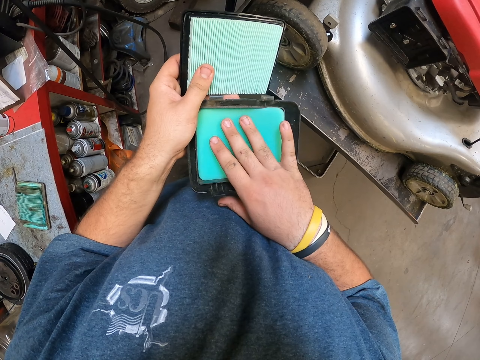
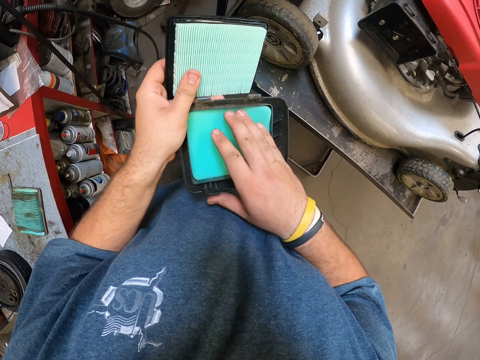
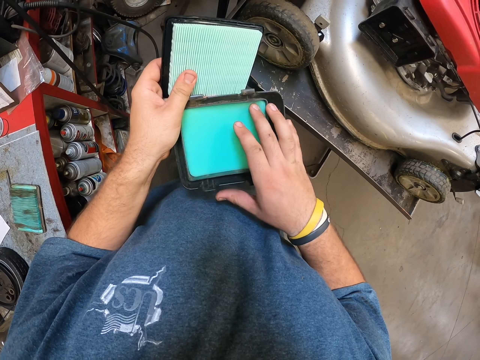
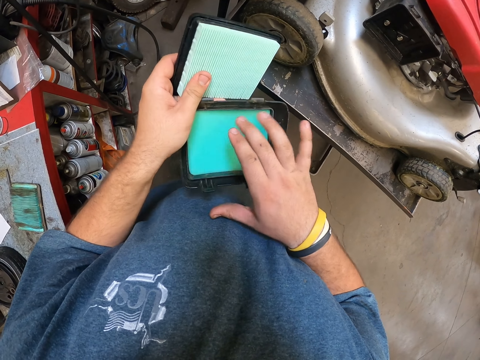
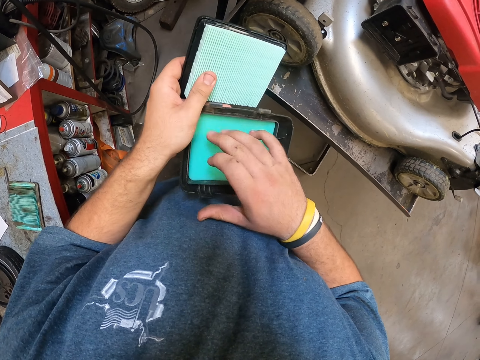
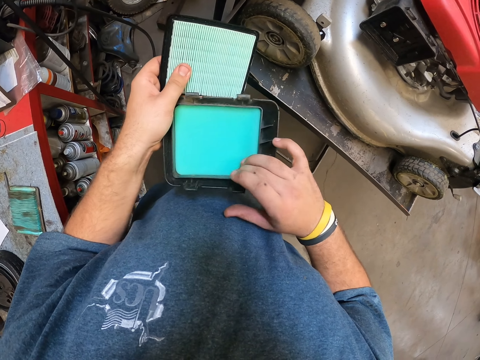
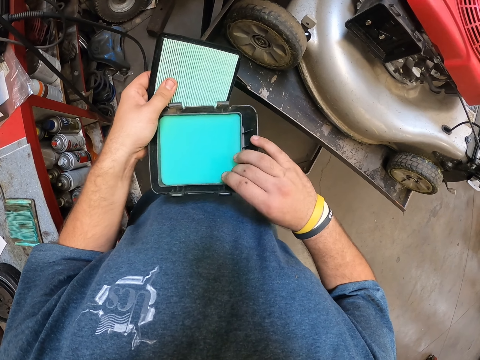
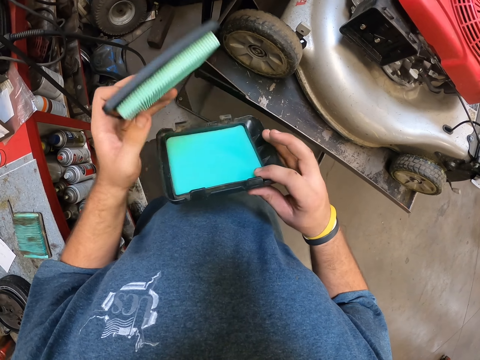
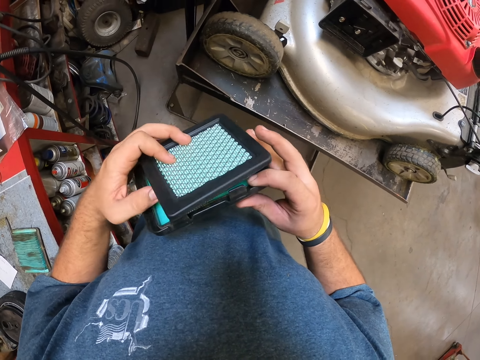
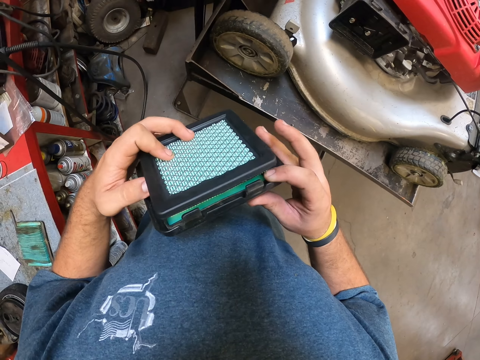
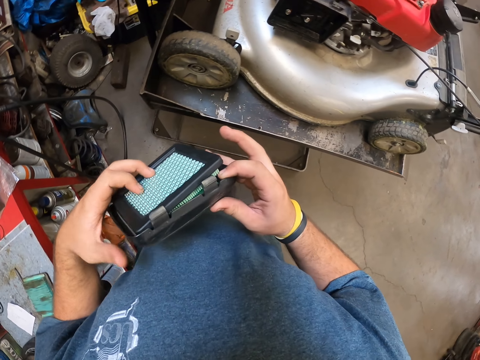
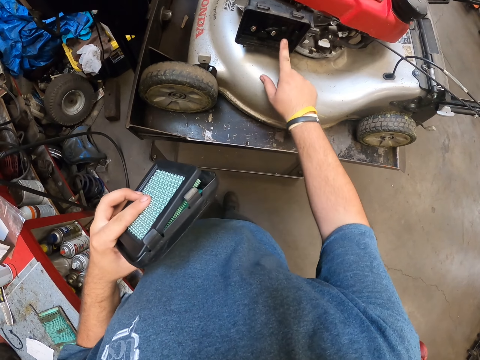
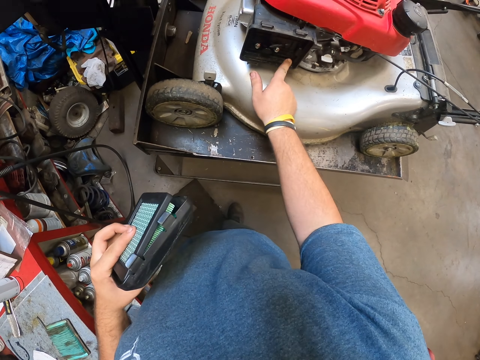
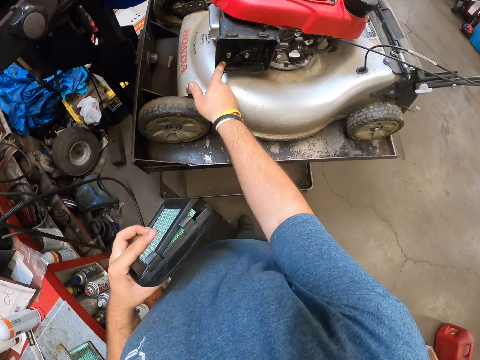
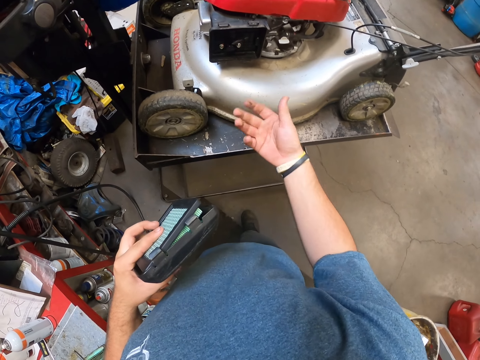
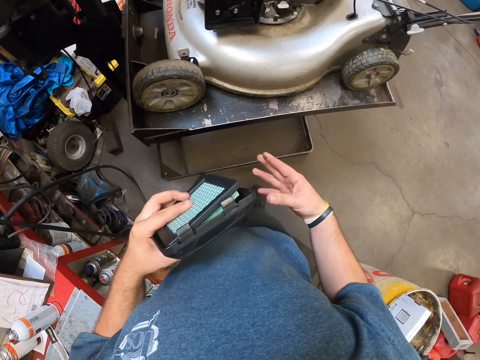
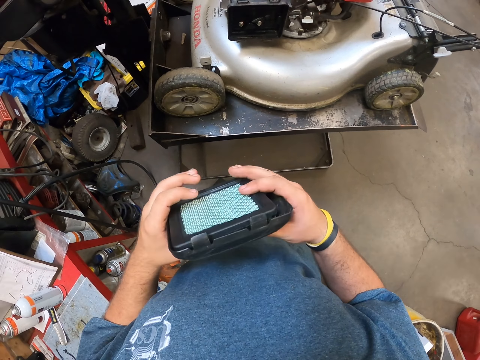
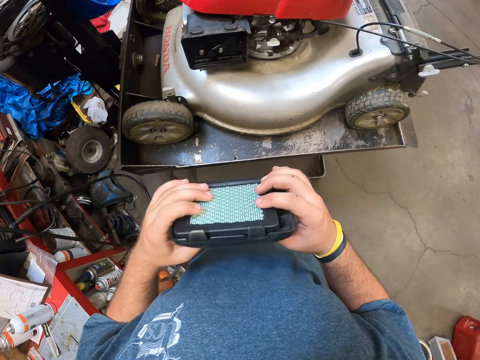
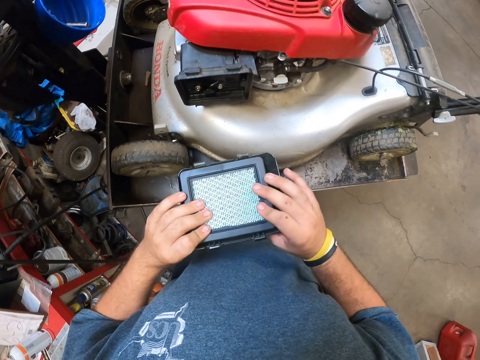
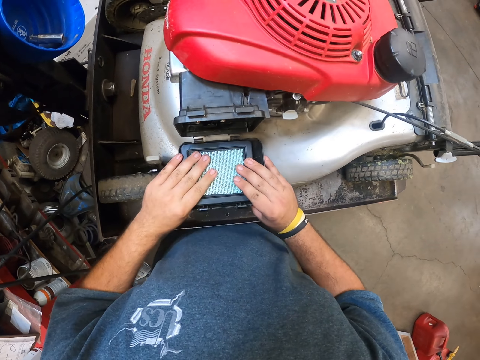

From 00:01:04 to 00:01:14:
The camera wearer is putting a sponge on the plastic. They touch the lawn mower.

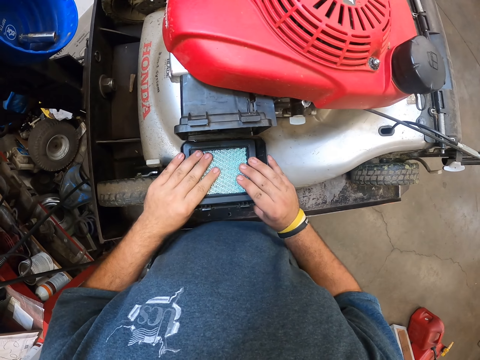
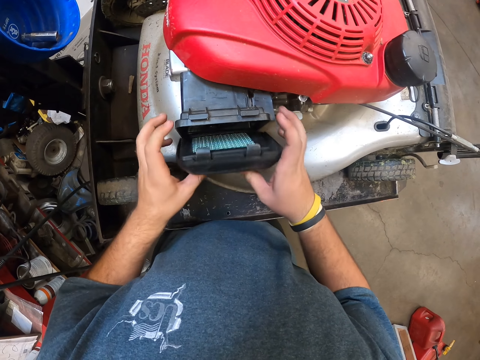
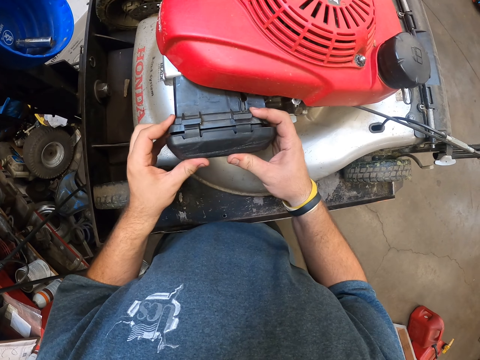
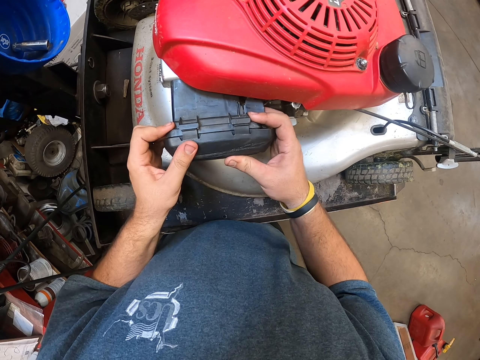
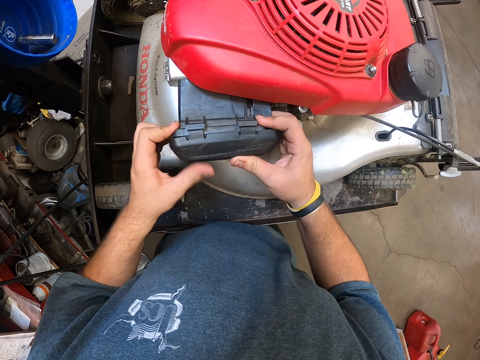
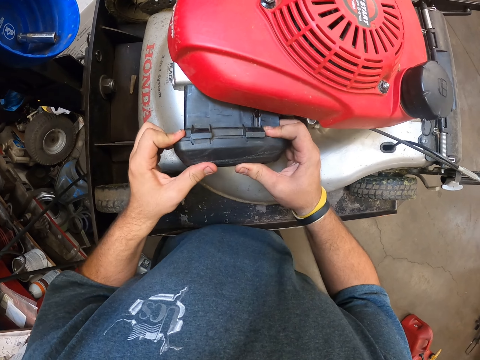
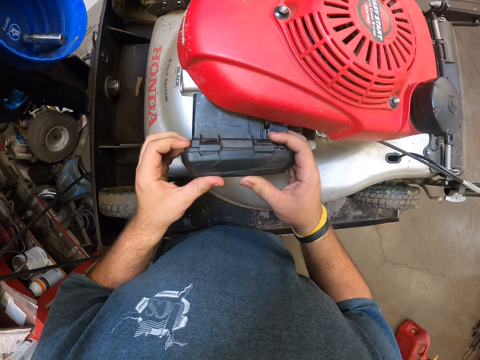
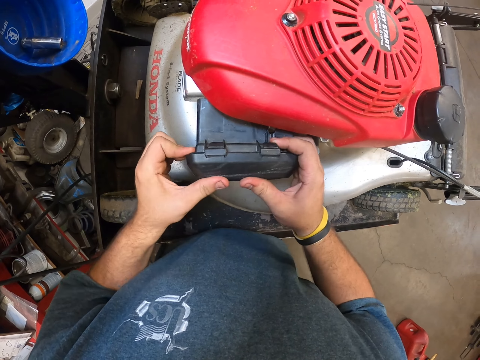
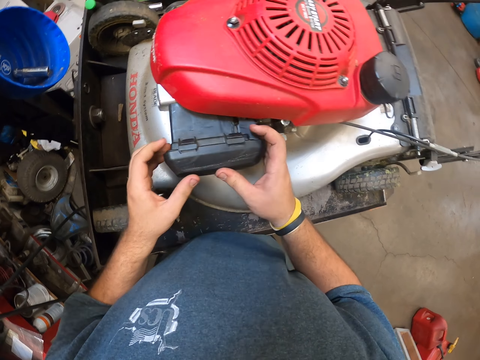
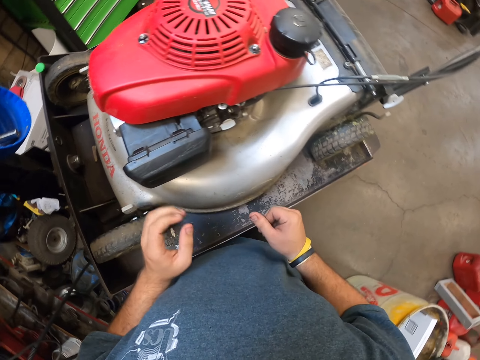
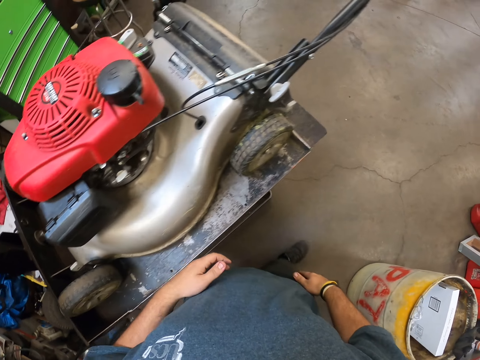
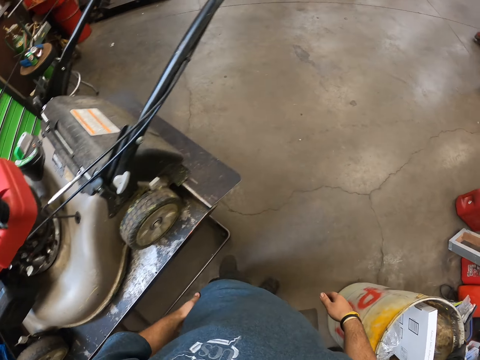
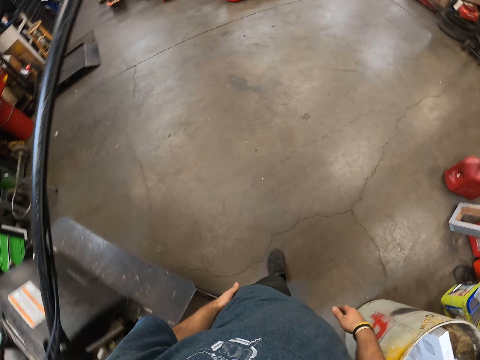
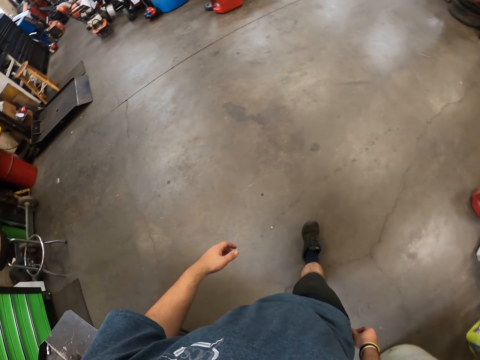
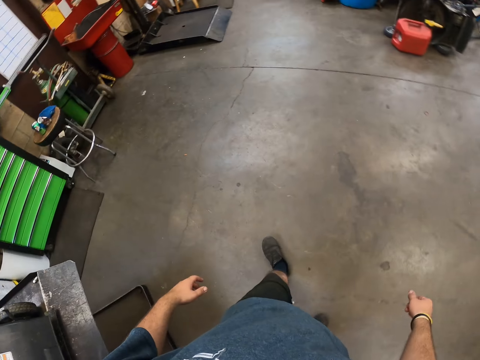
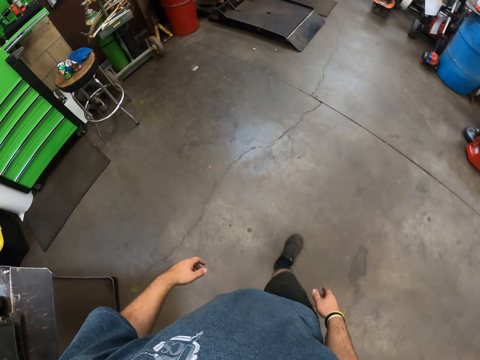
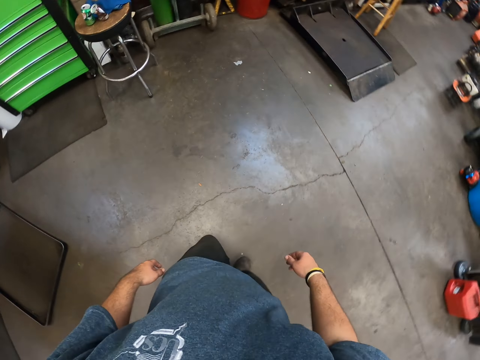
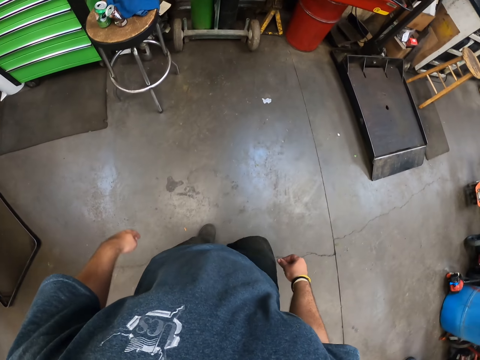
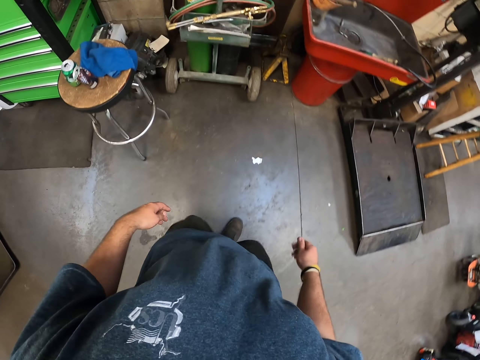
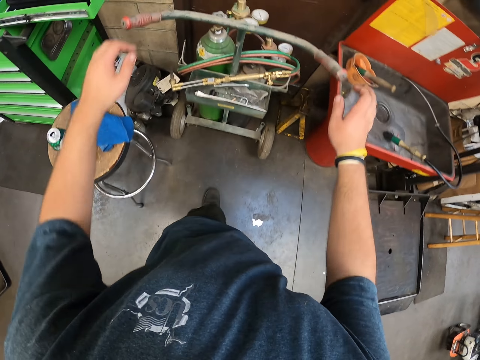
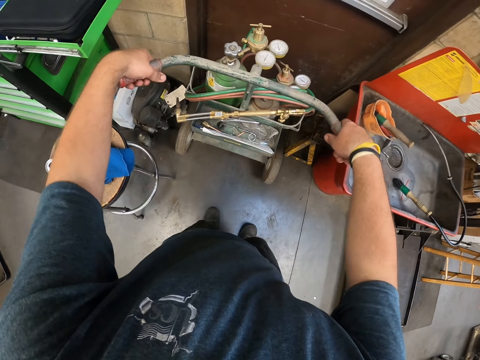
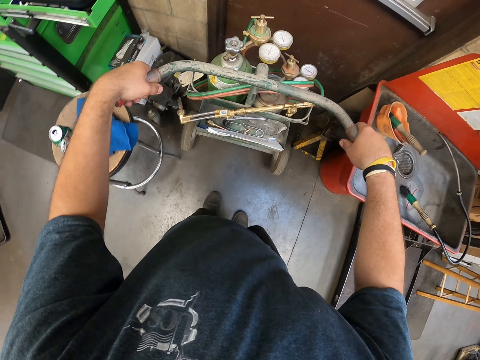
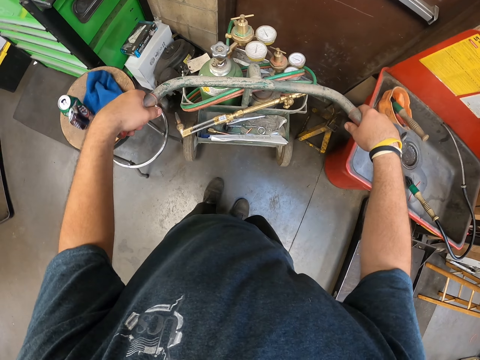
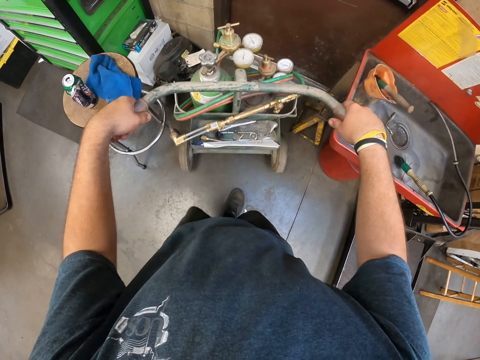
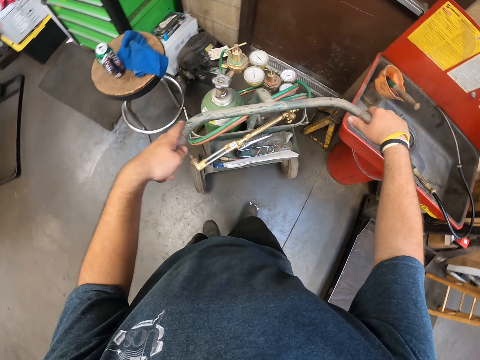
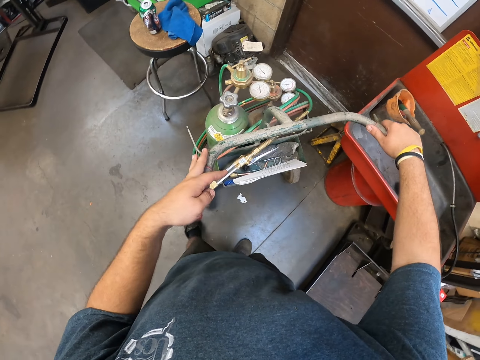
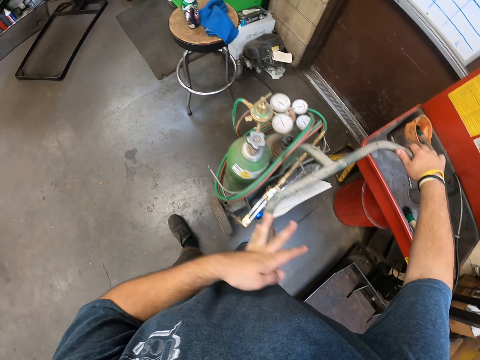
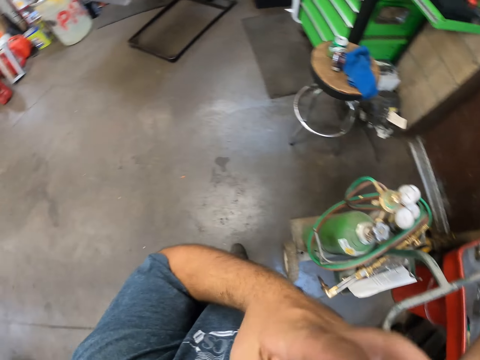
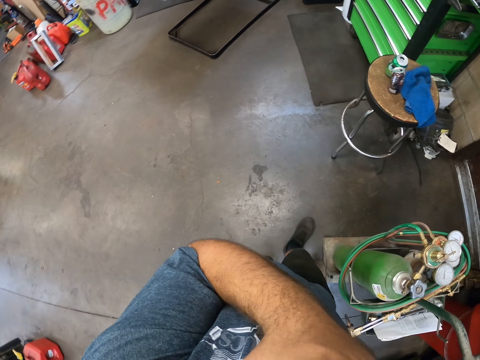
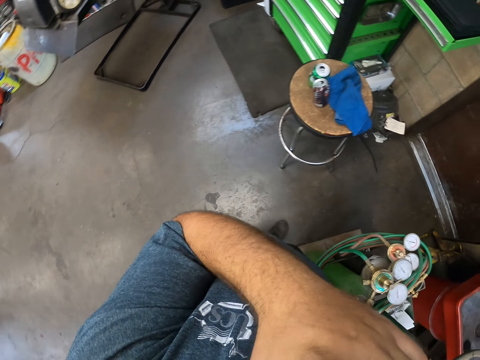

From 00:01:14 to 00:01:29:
The camera wearer repairs the lawn mower. They are closing the machine with something. They walk in the garage and hold the trolley.

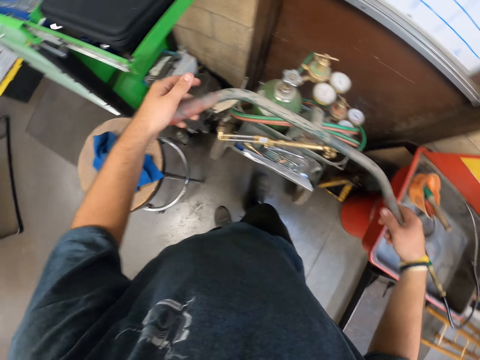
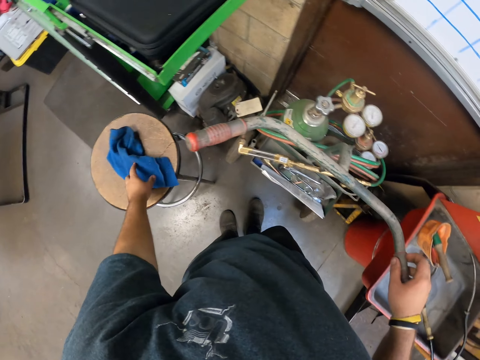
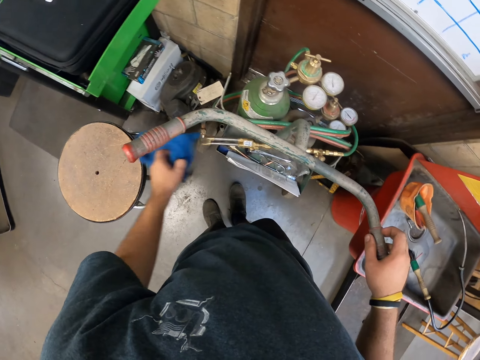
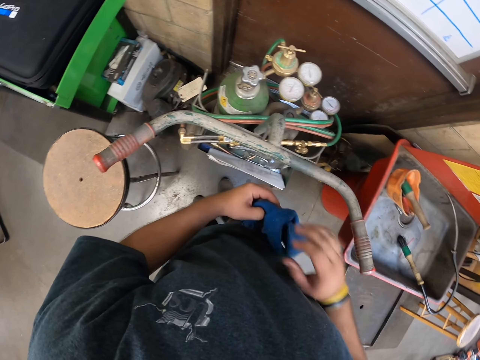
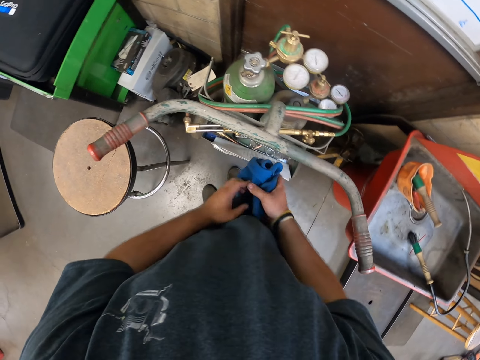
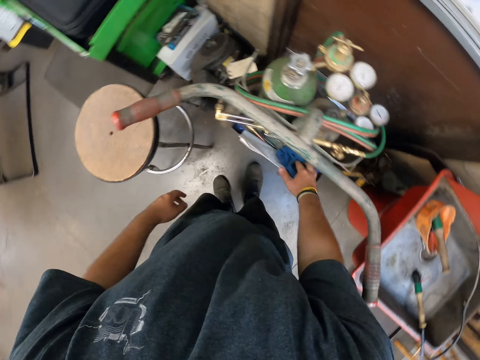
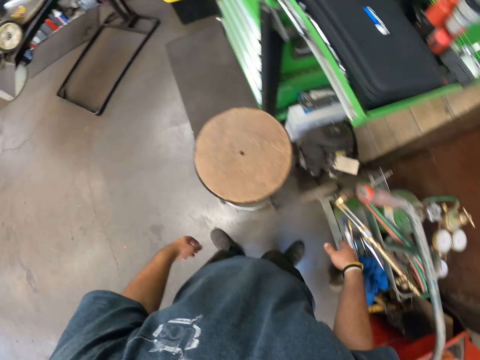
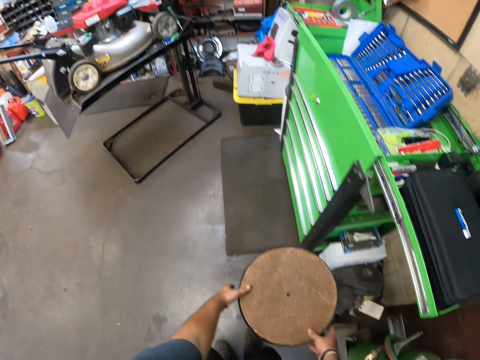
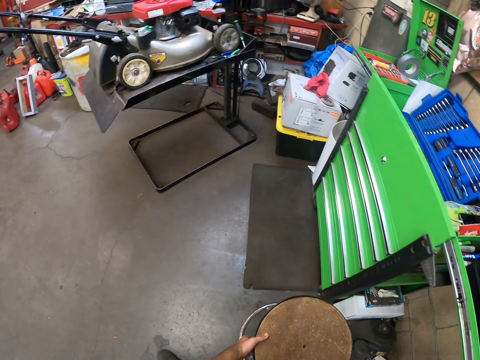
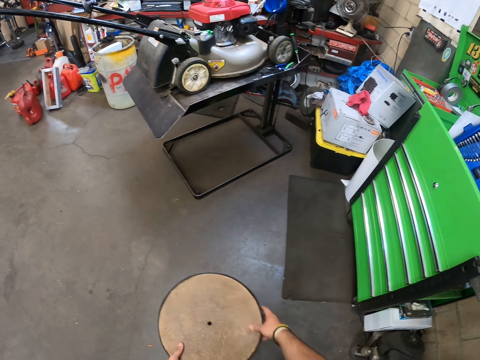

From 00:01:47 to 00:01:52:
The camera wearer holds the hand towel. They put the hand towel on the trolley.
